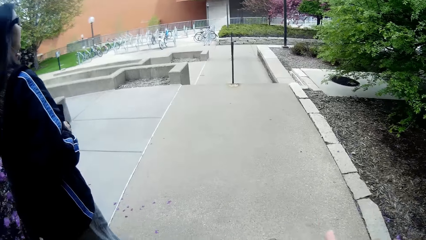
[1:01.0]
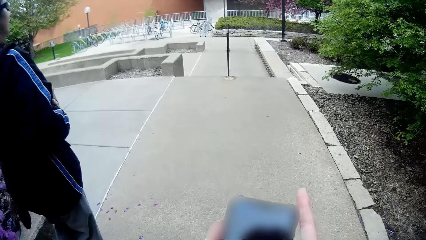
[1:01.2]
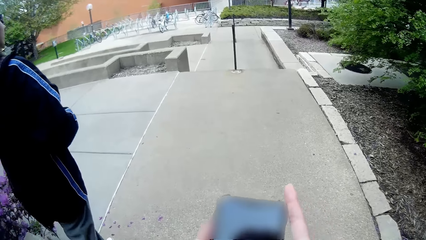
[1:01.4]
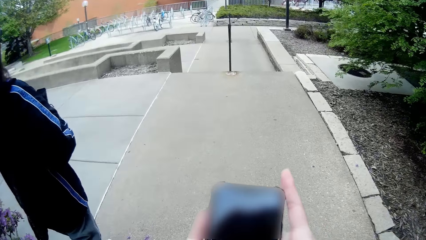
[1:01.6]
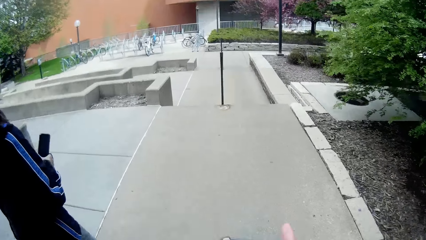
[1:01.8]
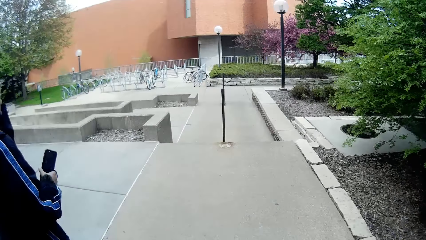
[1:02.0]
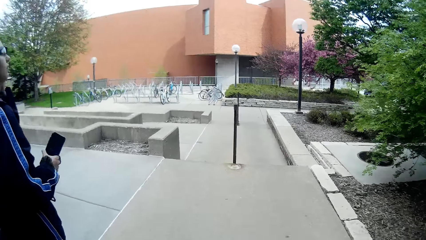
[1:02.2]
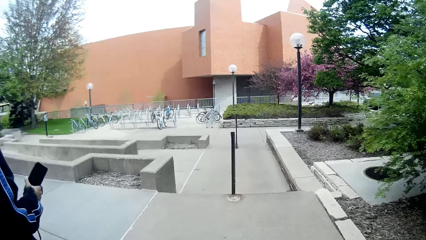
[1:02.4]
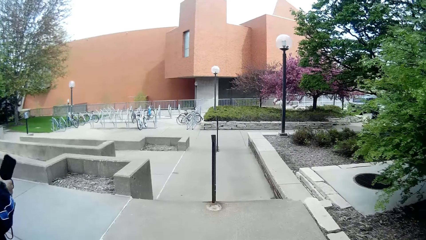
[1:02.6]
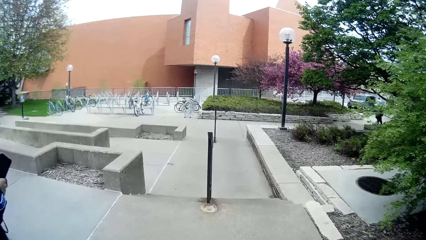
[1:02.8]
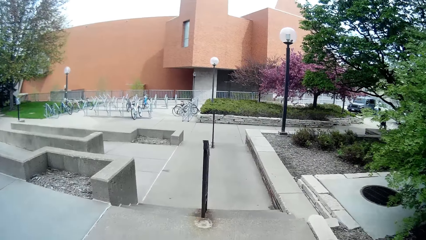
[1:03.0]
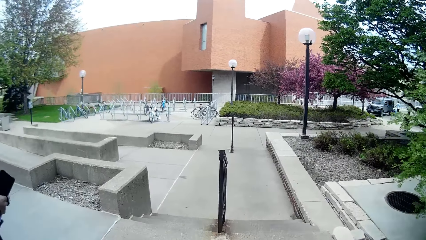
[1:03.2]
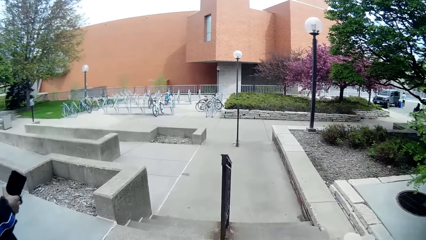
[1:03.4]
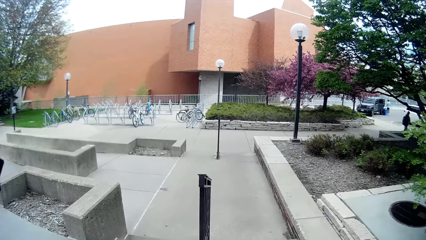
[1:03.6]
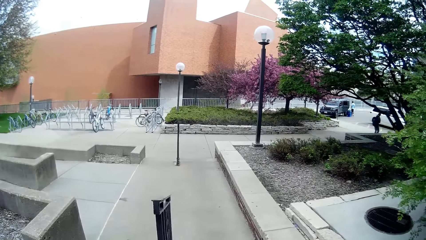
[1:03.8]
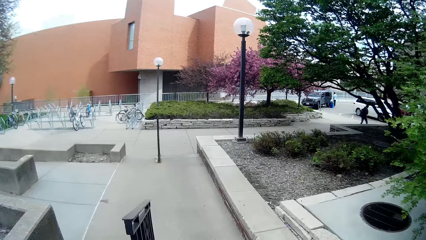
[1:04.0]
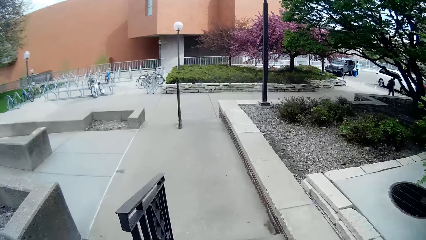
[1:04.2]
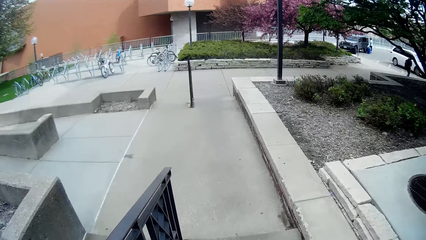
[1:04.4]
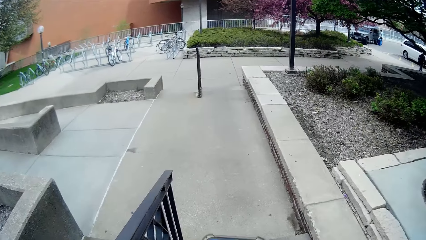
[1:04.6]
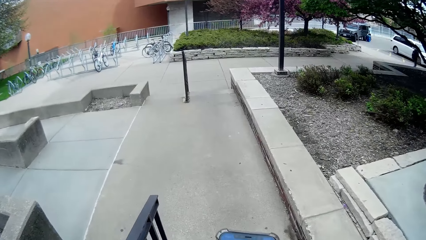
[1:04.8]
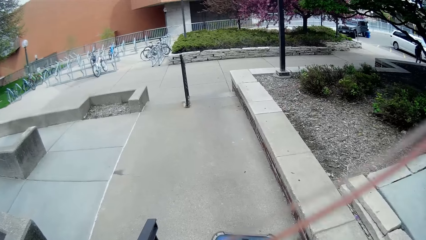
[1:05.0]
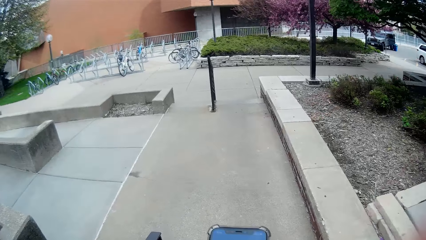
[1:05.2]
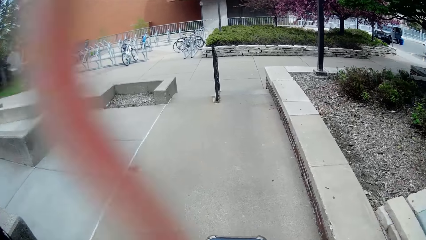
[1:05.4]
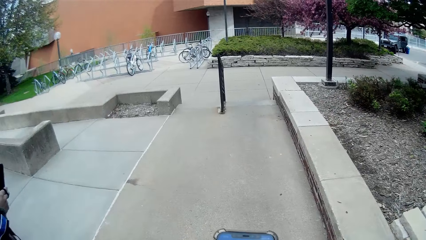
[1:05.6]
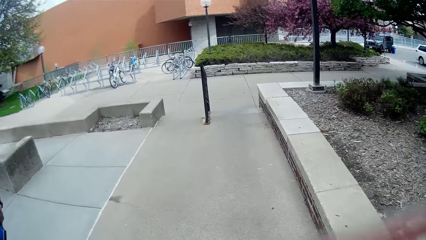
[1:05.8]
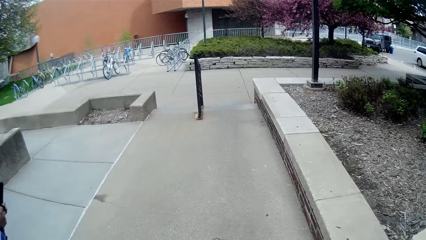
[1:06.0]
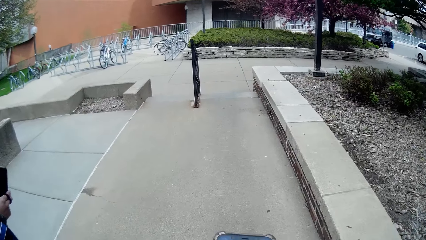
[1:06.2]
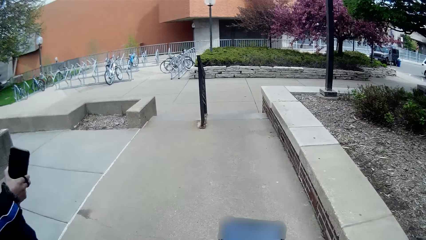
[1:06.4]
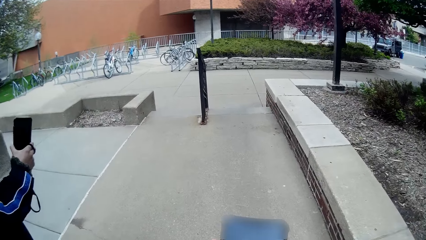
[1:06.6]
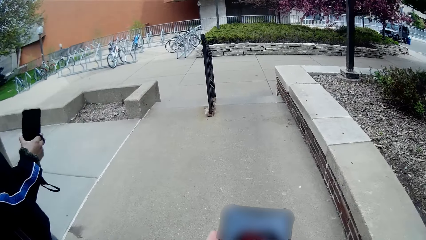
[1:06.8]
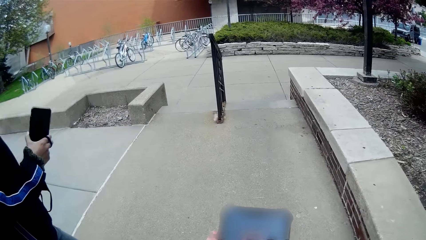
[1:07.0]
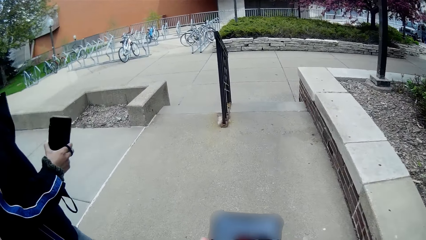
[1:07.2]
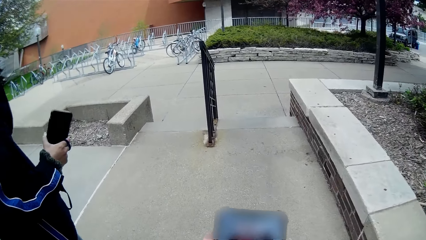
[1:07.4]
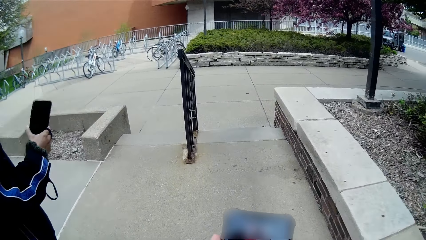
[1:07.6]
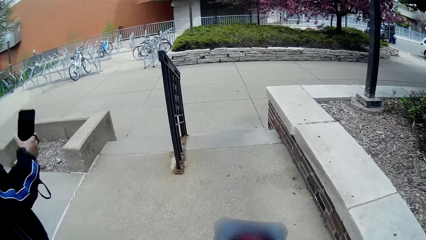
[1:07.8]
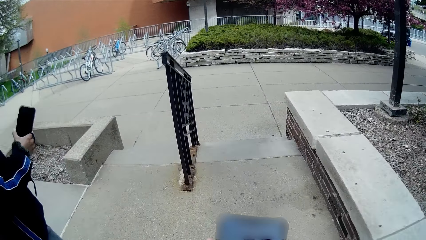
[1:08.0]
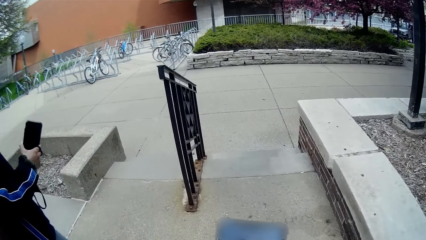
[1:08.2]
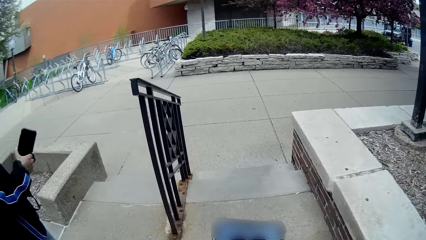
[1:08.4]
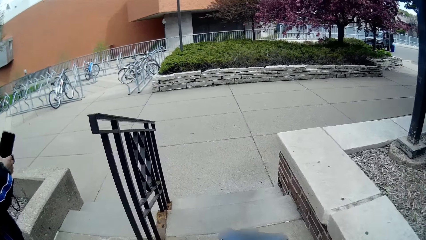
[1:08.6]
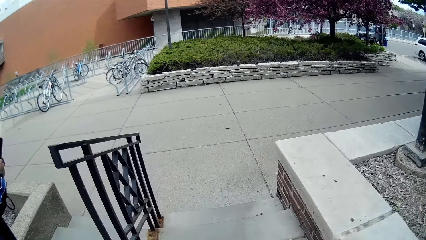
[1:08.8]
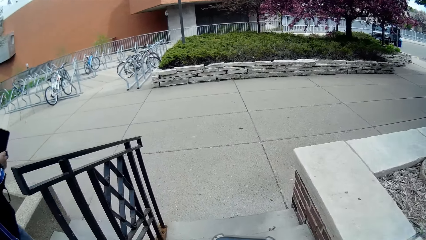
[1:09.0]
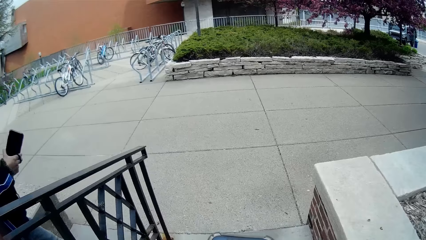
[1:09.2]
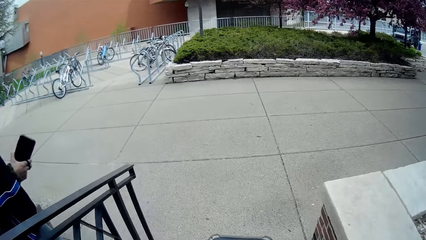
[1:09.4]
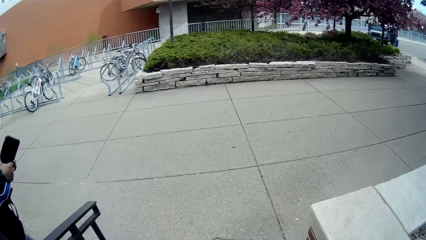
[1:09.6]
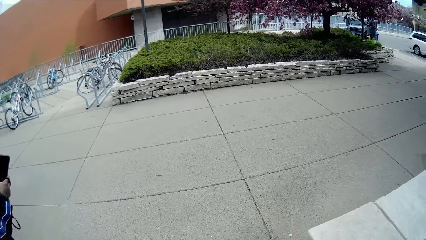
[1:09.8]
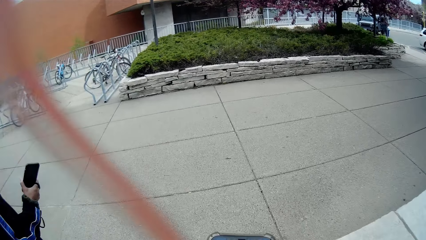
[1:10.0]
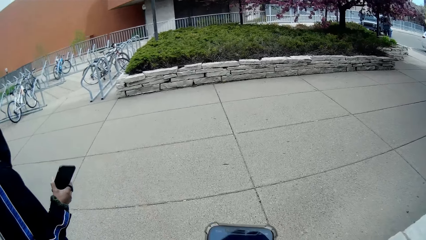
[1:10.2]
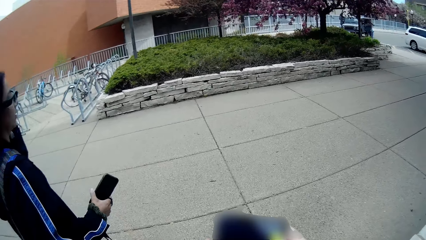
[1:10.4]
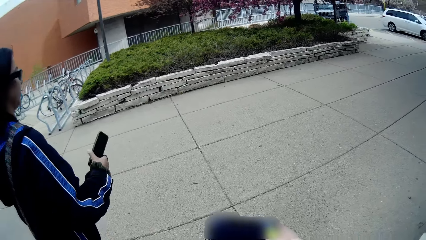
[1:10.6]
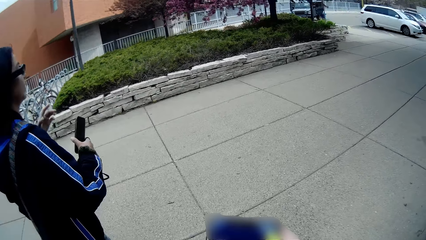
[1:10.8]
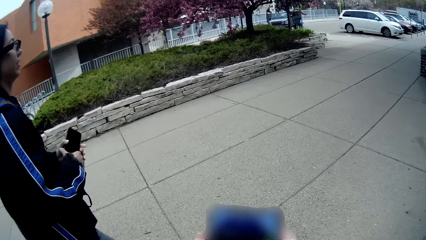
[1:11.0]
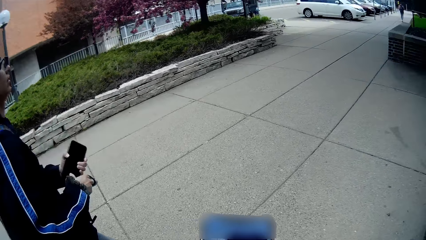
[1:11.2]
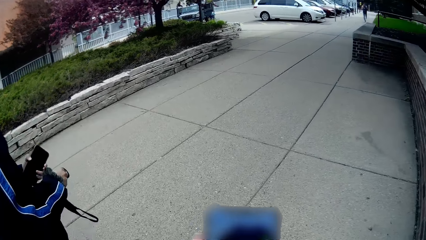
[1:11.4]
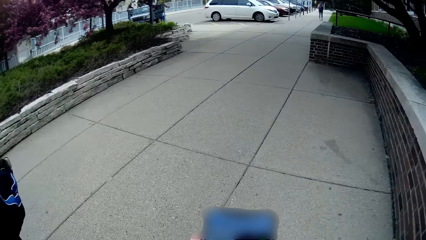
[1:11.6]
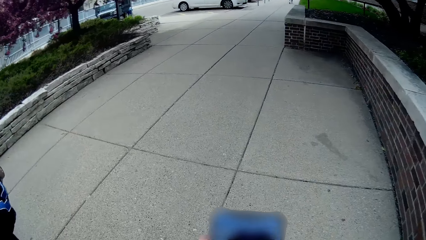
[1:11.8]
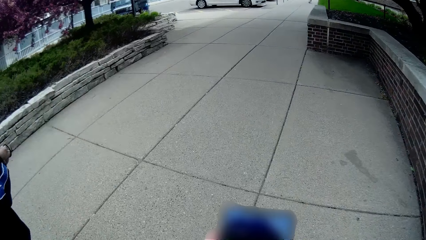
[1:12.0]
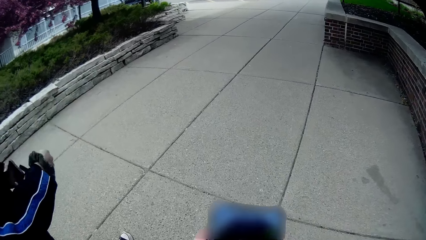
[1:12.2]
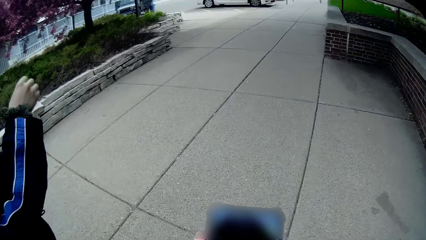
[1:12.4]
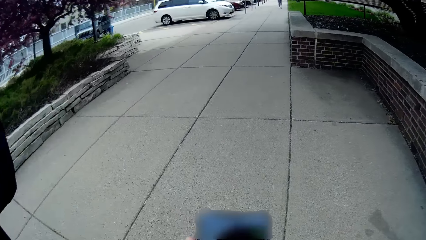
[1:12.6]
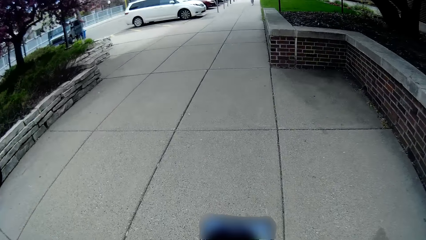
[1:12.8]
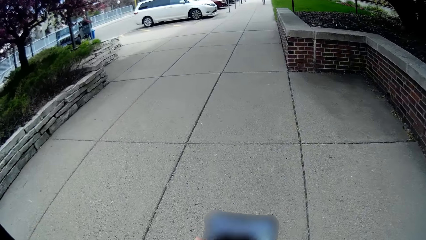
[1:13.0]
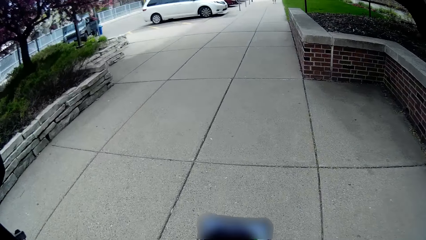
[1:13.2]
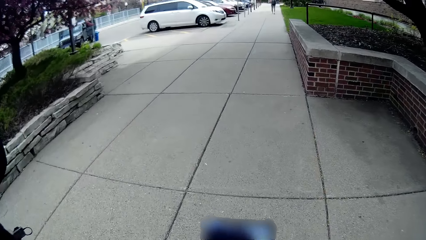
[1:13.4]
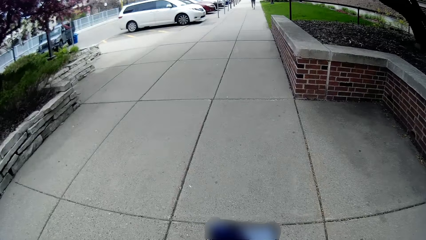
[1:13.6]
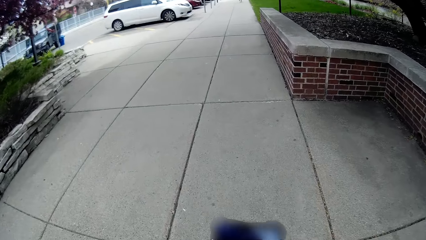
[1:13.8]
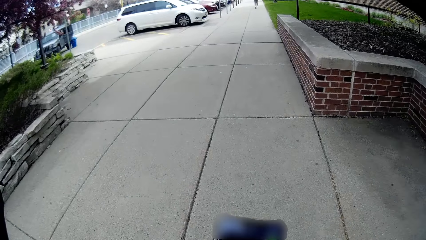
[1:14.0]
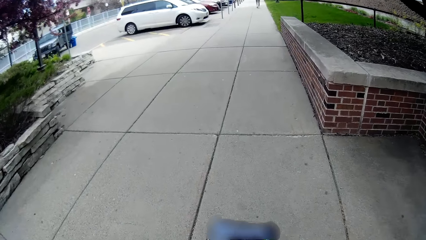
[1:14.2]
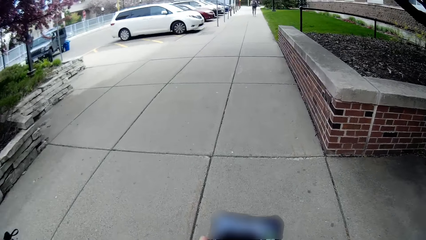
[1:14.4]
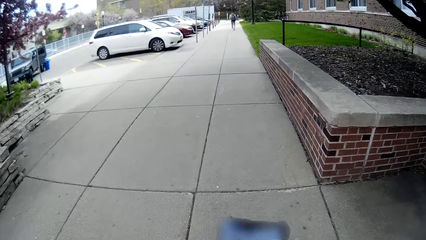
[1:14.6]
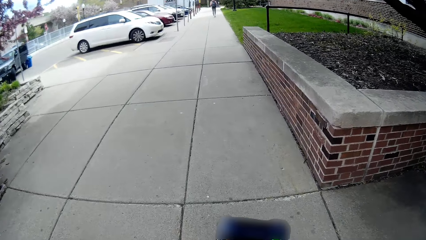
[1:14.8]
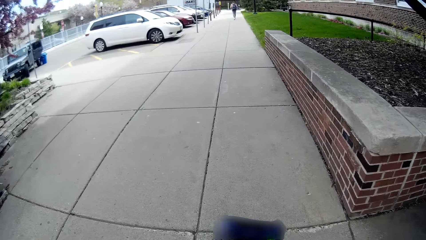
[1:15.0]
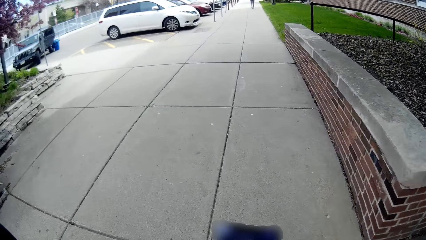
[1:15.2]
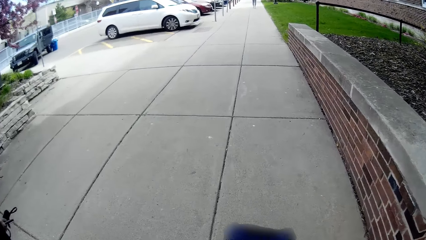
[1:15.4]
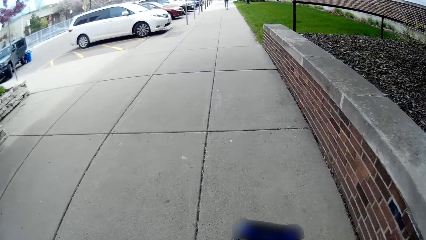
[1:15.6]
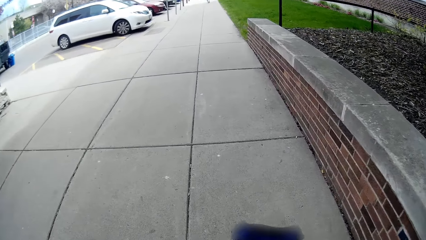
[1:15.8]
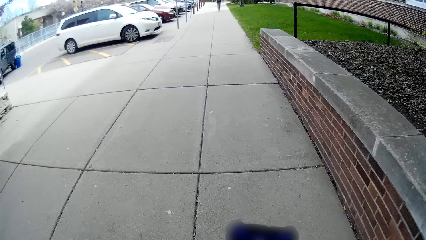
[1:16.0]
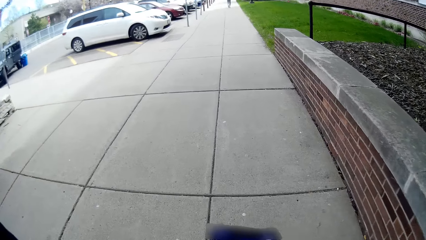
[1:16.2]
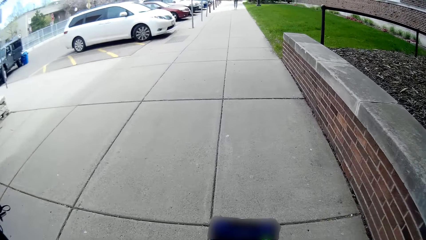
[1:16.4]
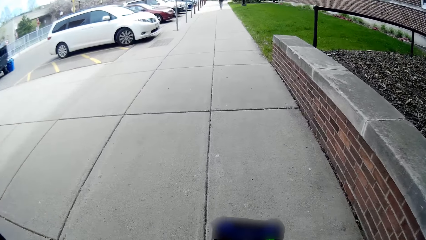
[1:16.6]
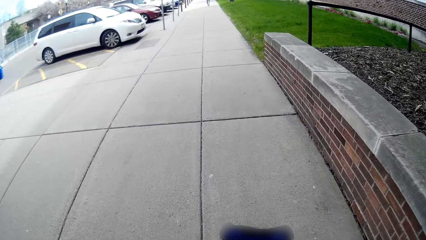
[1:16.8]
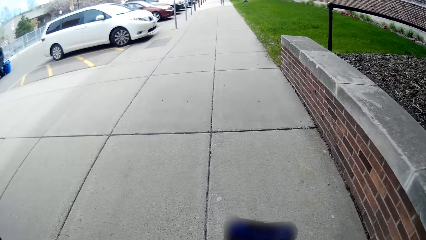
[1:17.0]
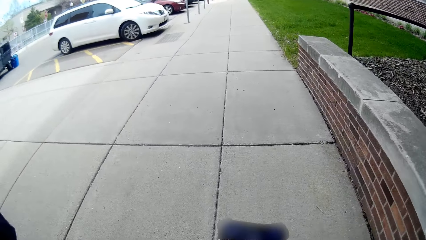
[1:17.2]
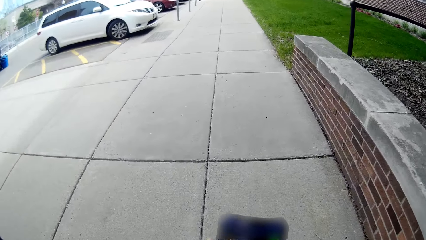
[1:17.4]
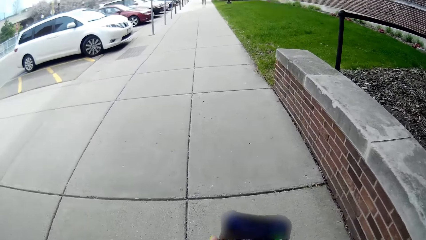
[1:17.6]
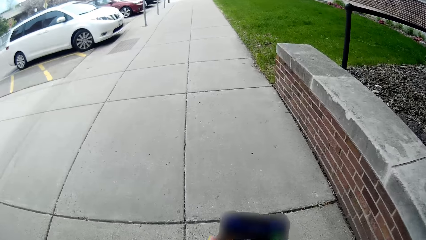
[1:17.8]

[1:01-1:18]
The woman holds a phone in her right hand. The camera wearer interacts with the woman. She adjusts a pair of glasses on her face with her left hand. She presses the phone with both hands.
